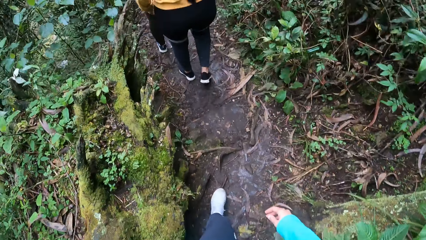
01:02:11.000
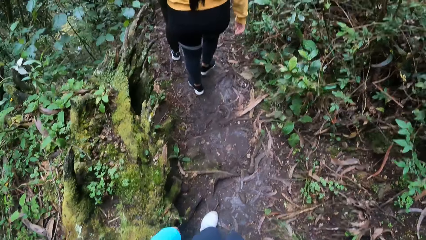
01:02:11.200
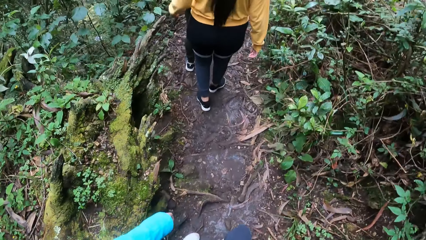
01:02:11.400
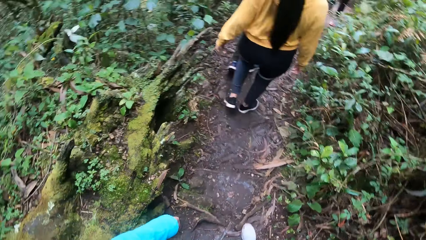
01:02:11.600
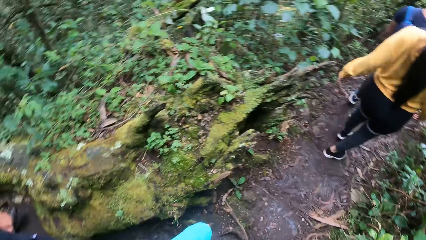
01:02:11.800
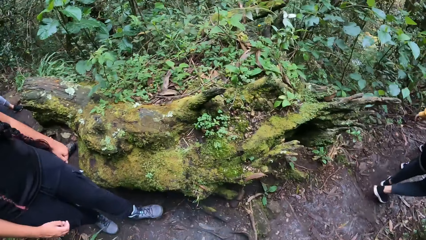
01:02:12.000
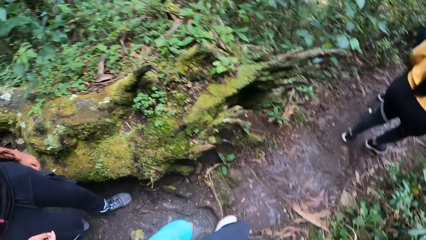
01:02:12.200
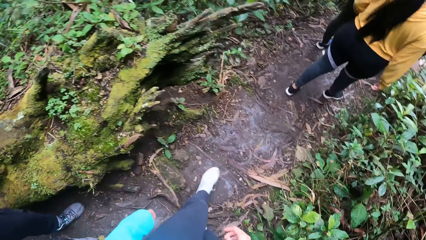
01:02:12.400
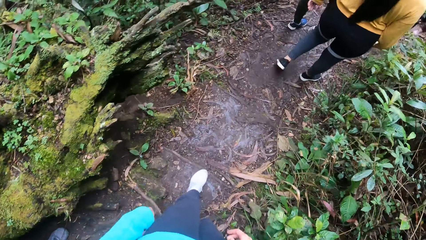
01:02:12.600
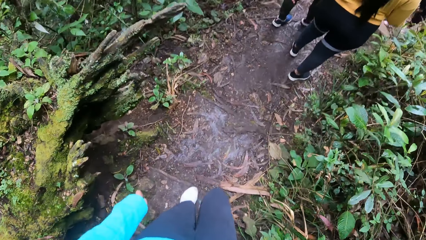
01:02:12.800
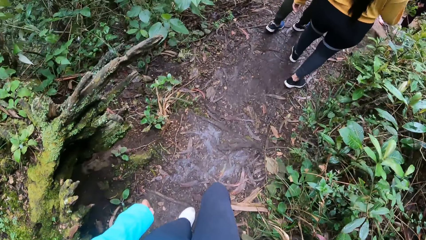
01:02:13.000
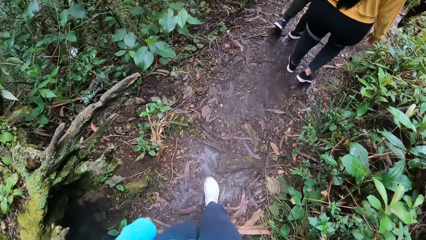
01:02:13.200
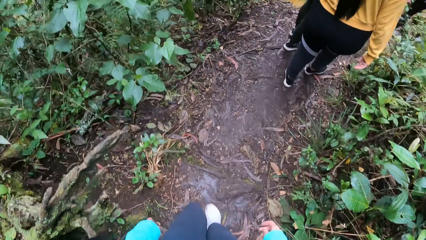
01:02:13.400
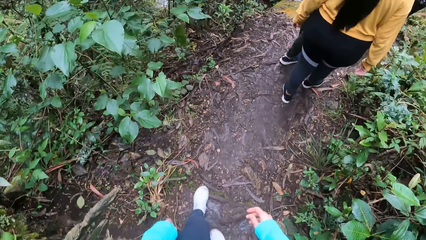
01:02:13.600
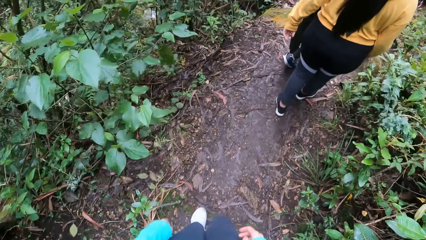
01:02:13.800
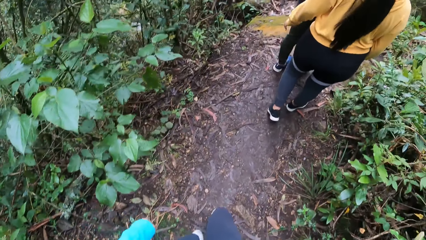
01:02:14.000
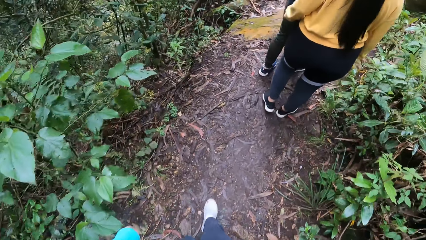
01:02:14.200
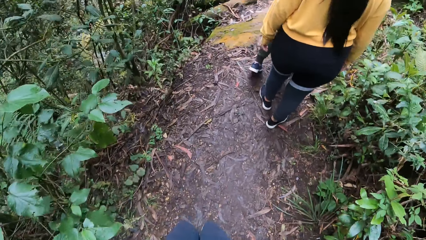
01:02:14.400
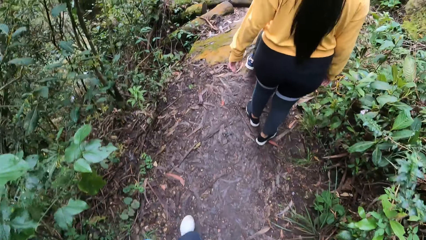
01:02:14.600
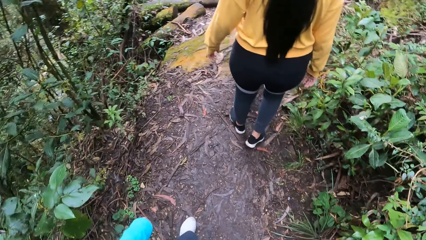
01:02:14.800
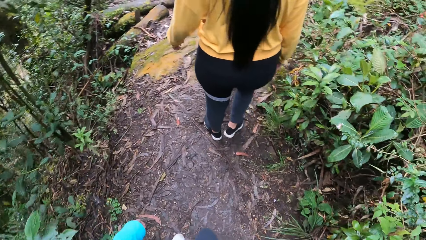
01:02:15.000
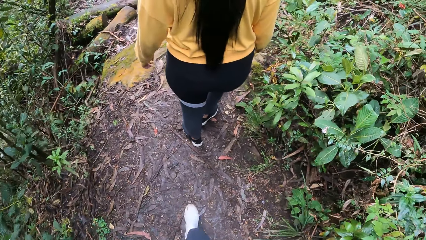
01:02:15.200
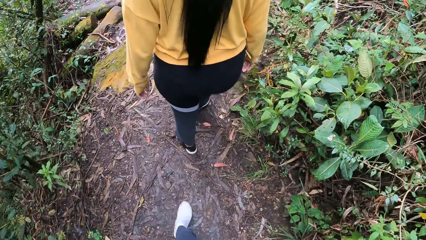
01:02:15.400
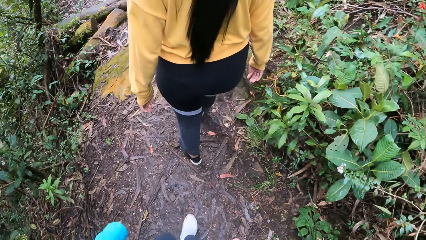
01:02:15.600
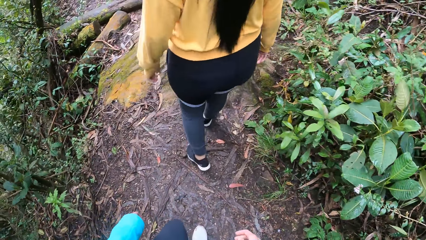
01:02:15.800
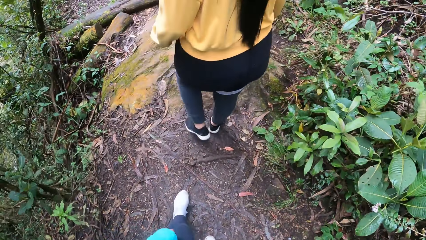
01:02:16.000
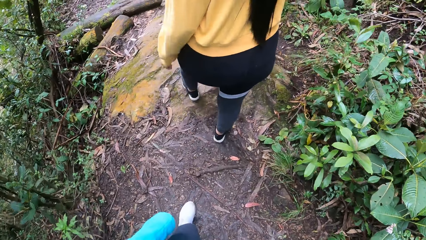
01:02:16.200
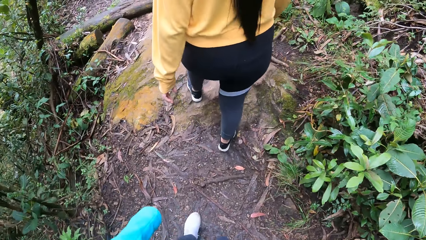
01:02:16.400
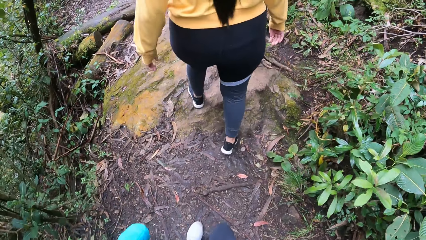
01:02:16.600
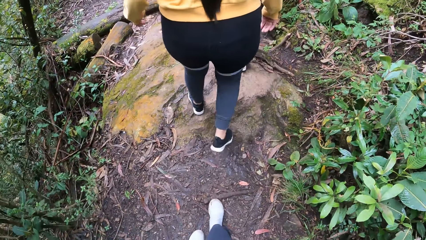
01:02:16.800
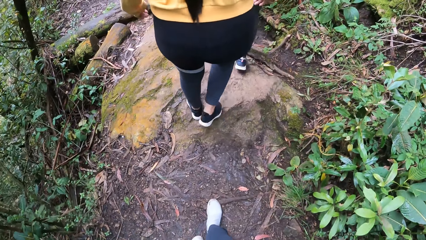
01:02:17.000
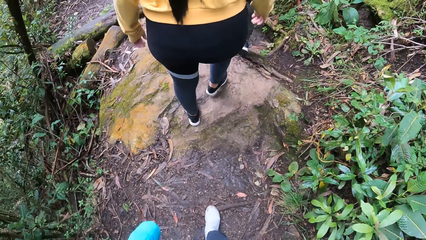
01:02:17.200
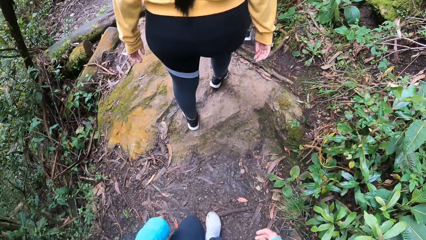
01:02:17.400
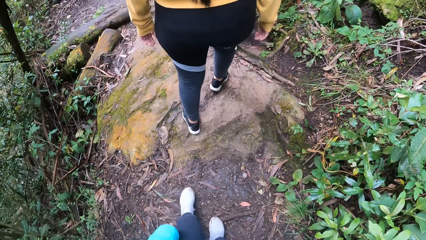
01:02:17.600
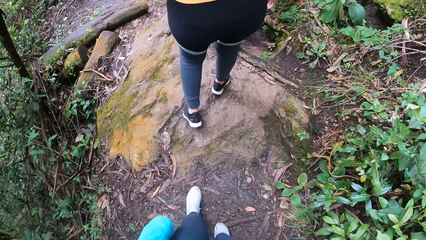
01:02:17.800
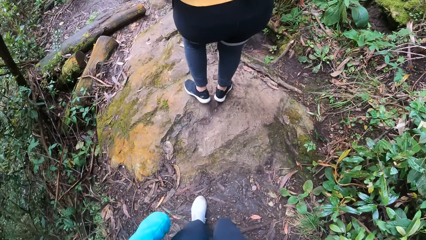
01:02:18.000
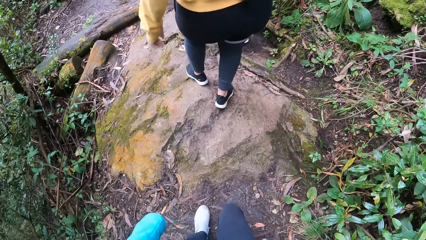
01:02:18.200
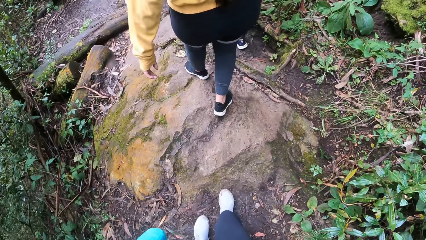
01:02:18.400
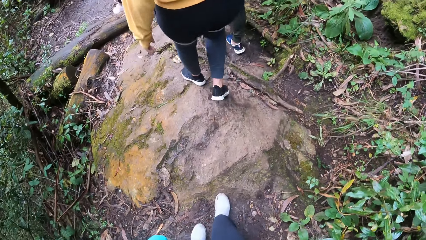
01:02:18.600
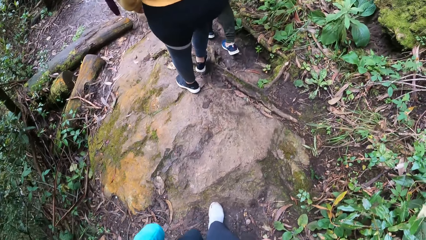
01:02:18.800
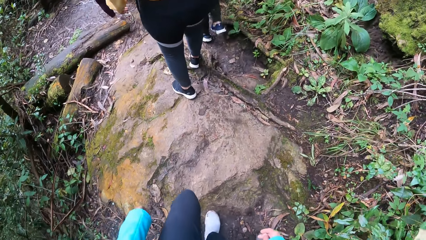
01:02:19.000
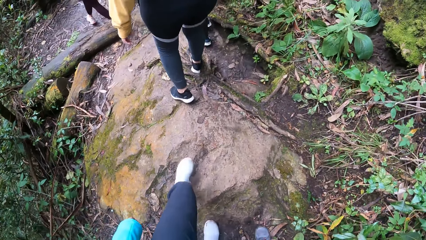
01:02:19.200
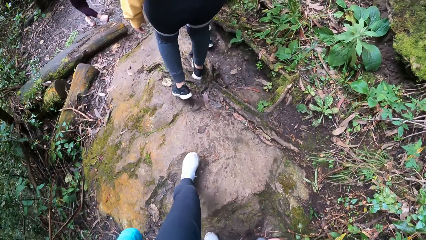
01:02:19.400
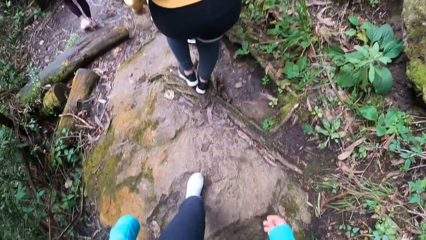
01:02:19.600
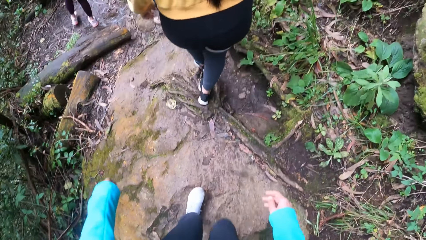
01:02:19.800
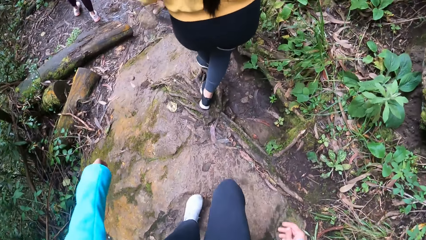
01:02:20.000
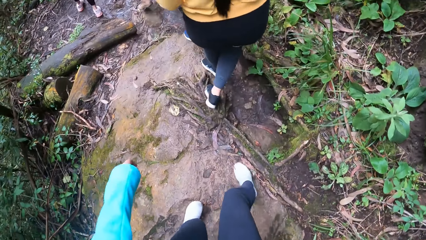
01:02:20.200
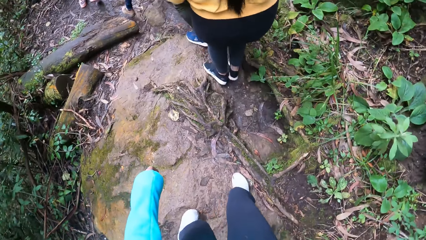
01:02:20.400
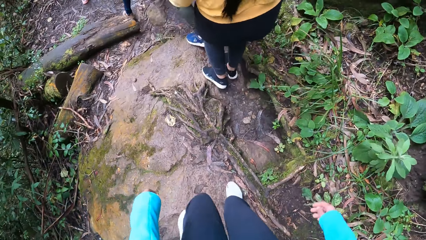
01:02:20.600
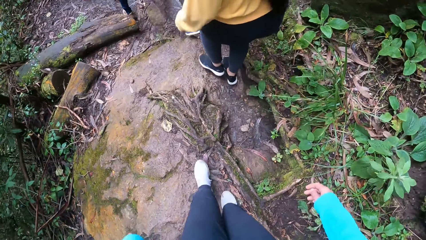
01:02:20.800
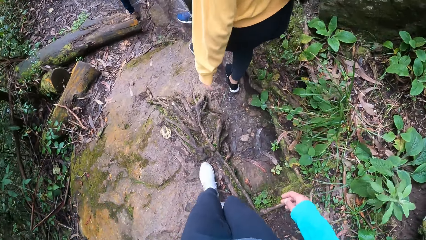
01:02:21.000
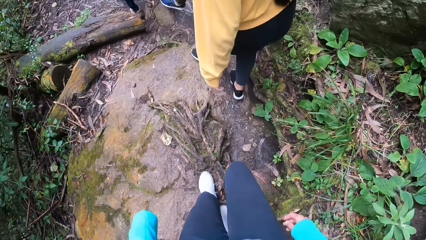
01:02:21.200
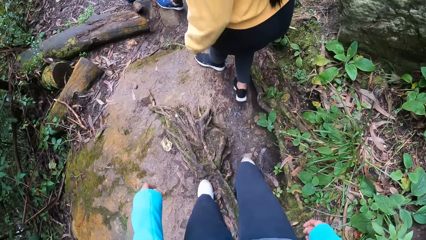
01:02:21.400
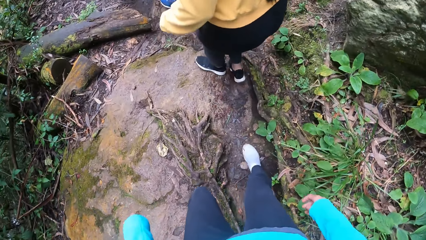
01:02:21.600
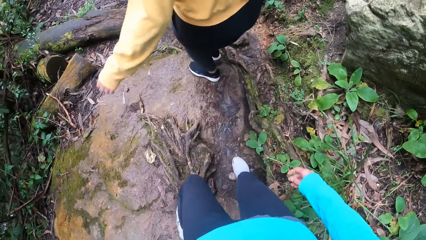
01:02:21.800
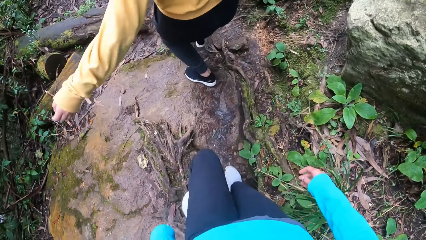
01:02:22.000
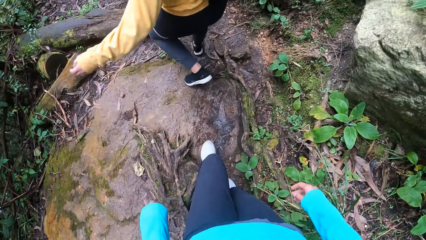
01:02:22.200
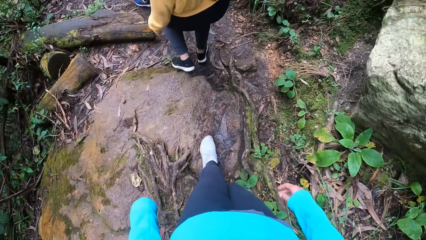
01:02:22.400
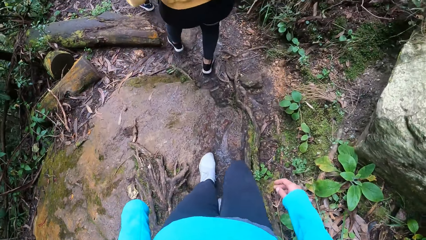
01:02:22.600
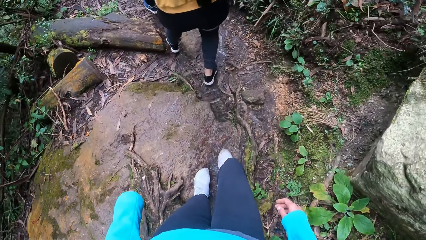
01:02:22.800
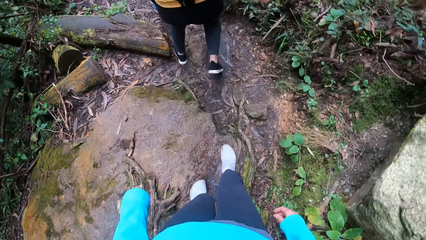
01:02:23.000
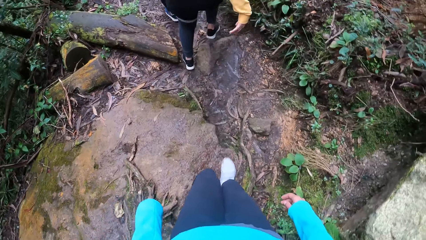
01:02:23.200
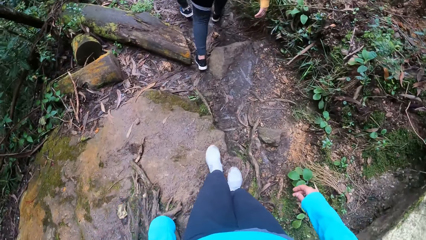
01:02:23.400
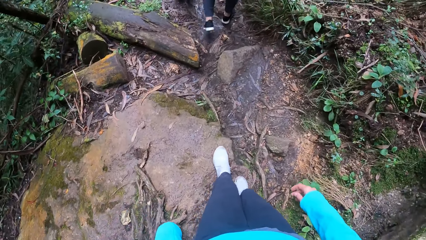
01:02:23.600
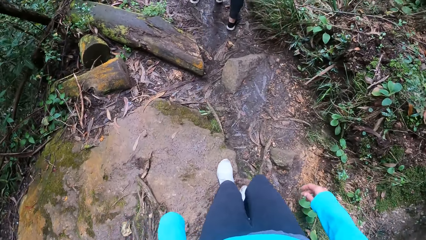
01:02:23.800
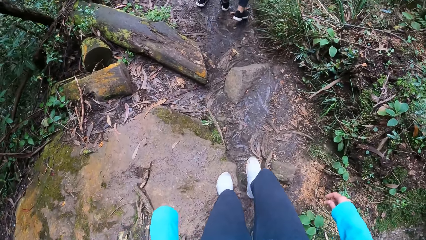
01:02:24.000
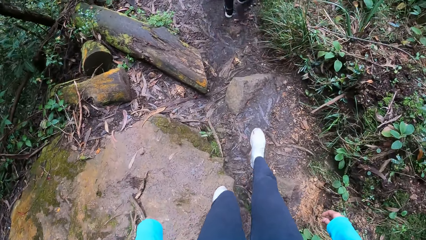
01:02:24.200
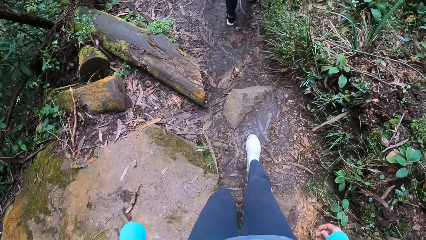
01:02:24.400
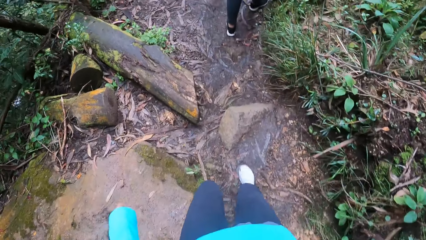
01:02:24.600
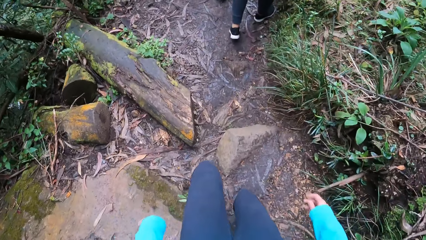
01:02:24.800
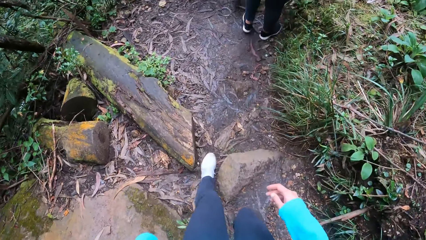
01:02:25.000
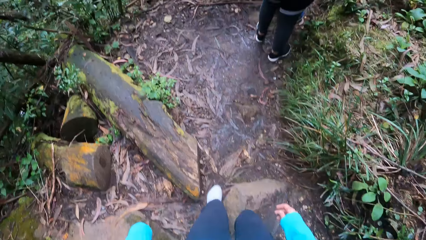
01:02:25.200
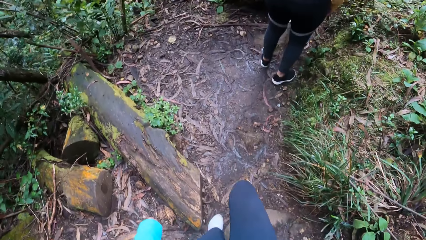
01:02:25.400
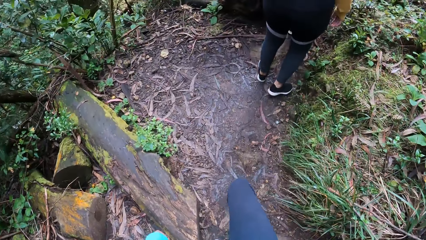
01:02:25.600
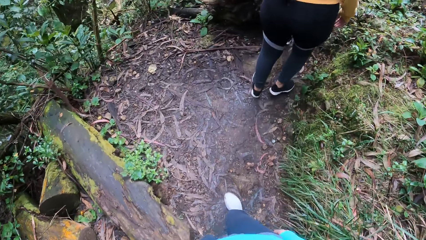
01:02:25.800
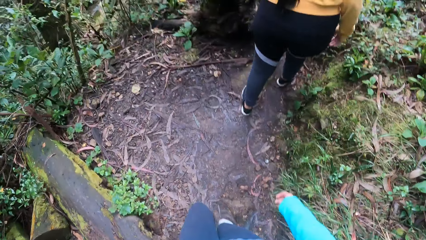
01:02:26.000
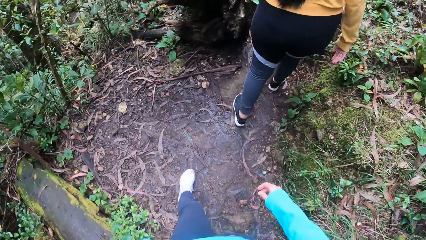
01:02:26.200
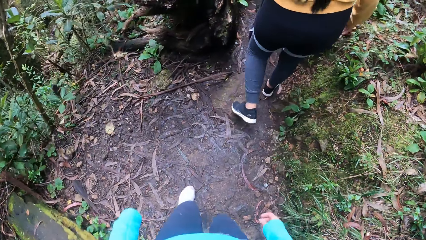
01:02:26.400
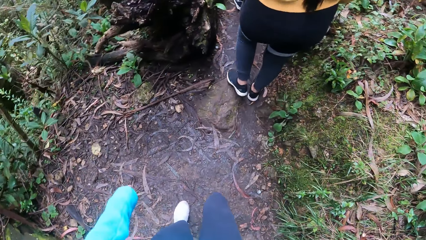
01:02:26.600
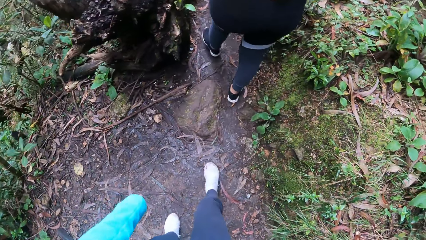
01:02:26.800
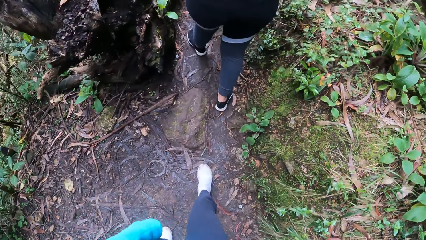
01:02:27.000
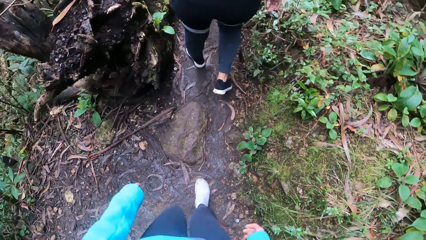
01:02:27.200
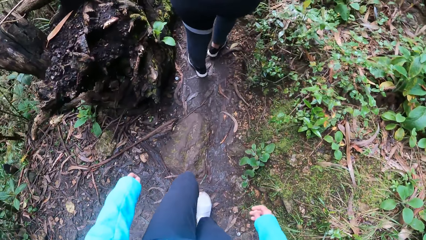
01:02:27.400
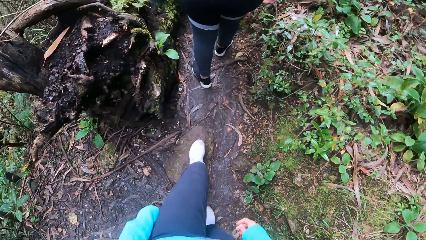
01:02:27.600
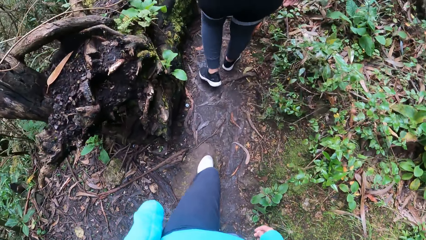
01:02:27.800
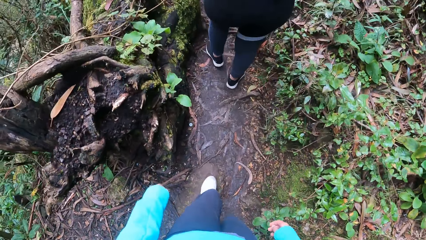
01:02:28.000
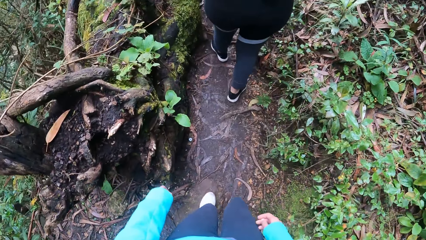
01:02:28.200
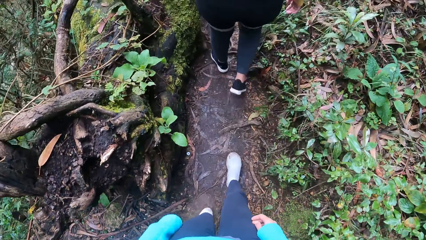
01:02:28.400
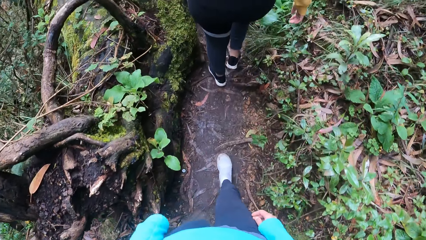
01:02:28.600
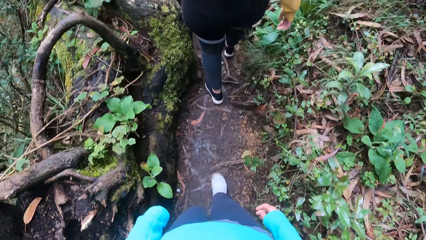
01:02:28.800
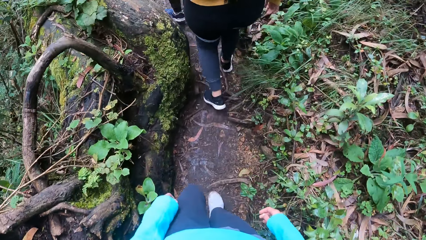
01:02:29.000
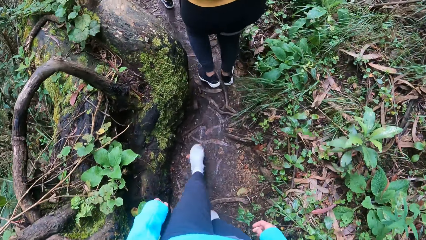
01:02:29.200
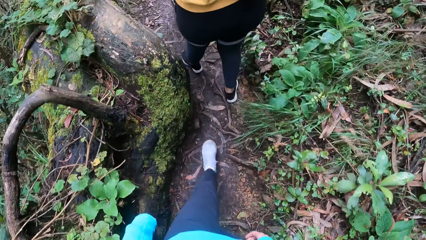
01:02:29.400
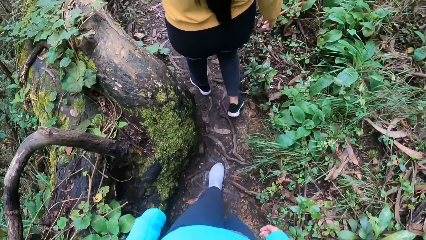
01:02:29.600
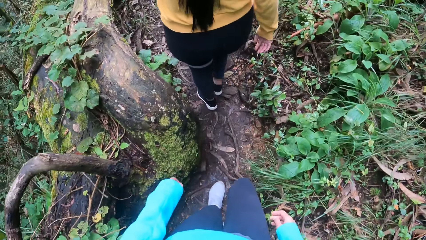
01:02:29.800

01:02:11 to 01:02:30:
The camera wearer looks around. They look at the rock. They step on the rock. They step off the rock. They look at the logs. They touch the left leg with the left hand.
